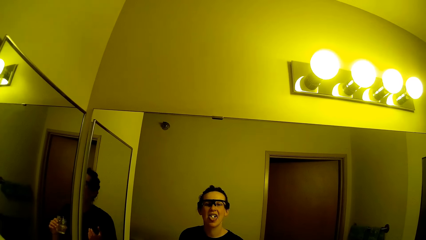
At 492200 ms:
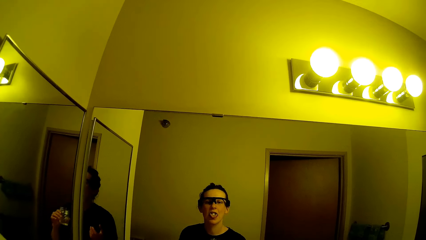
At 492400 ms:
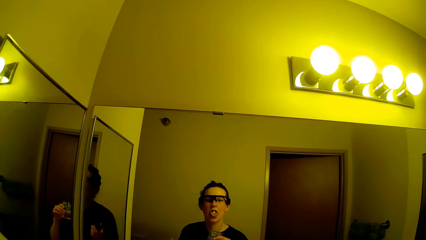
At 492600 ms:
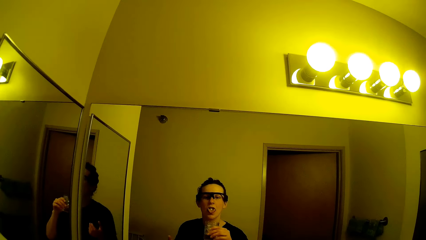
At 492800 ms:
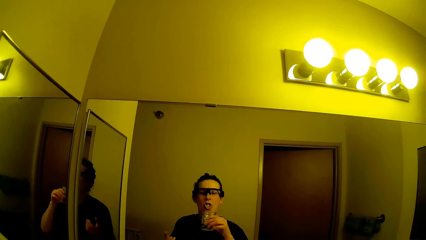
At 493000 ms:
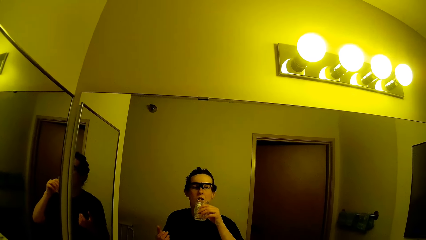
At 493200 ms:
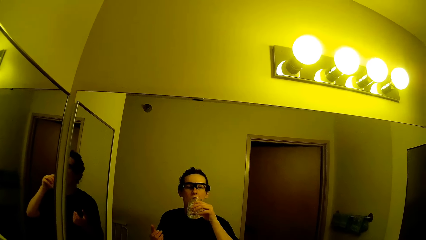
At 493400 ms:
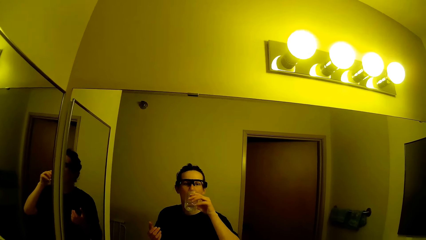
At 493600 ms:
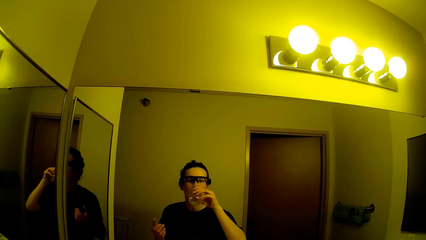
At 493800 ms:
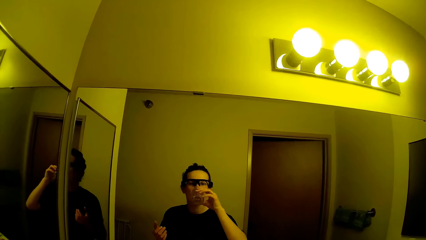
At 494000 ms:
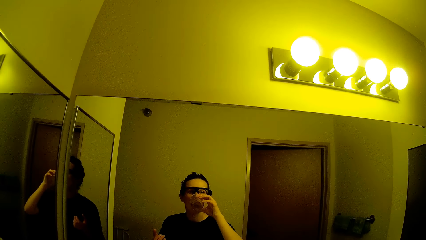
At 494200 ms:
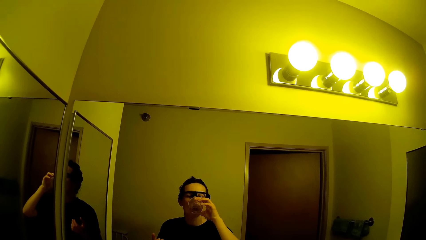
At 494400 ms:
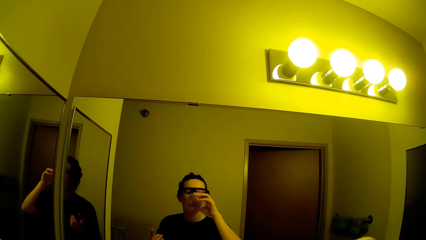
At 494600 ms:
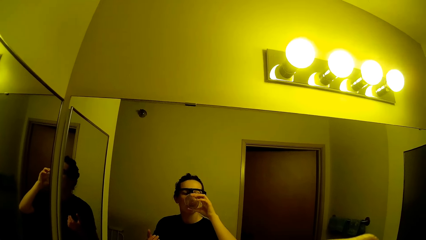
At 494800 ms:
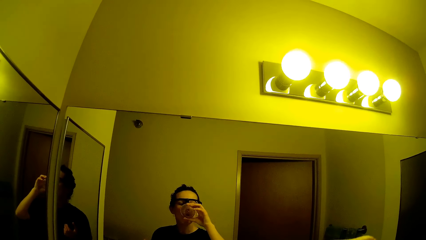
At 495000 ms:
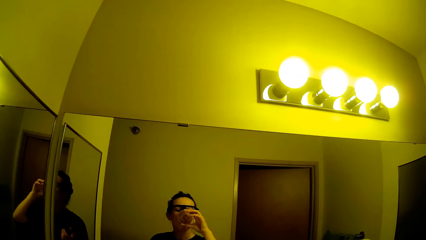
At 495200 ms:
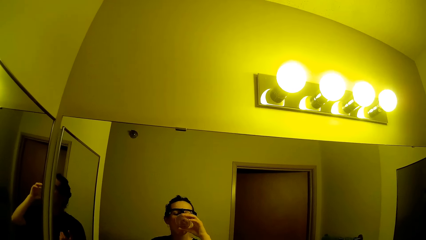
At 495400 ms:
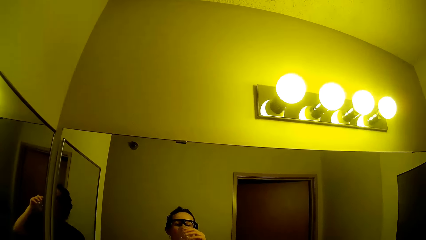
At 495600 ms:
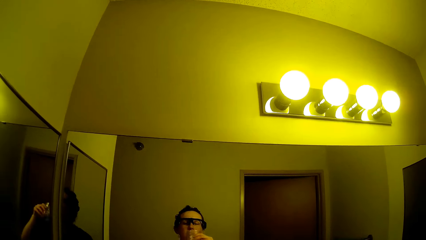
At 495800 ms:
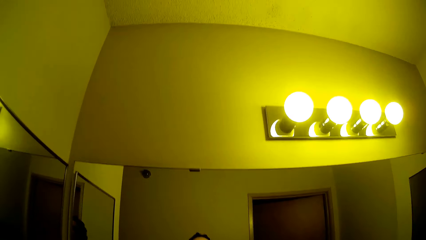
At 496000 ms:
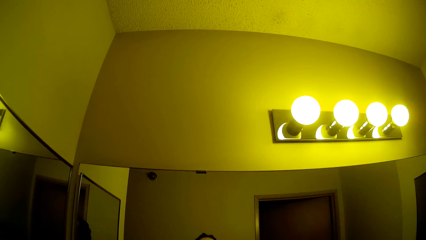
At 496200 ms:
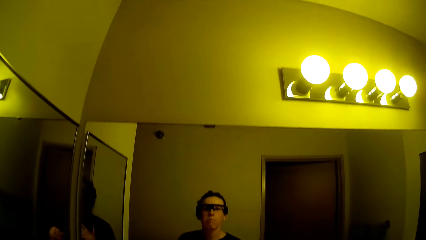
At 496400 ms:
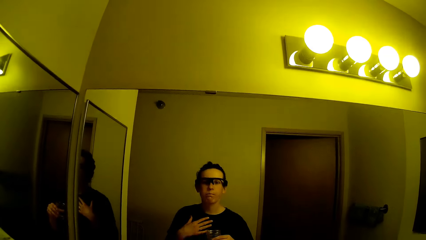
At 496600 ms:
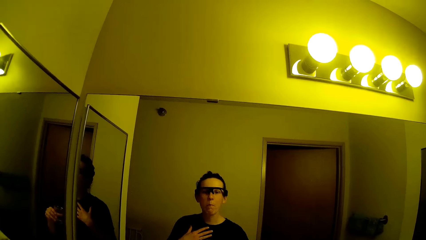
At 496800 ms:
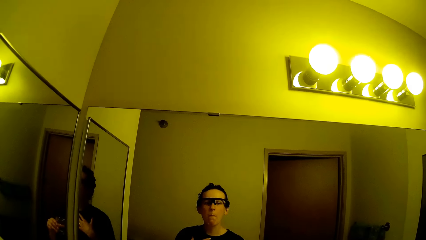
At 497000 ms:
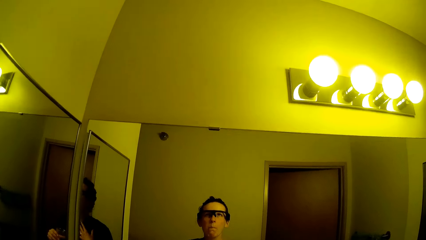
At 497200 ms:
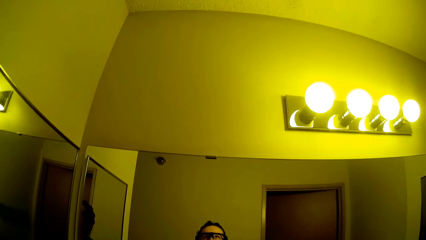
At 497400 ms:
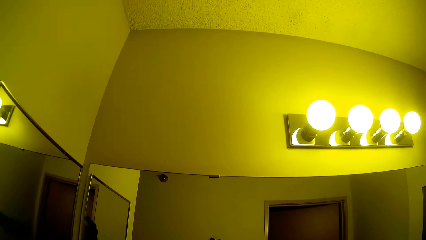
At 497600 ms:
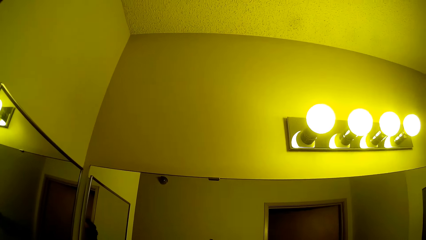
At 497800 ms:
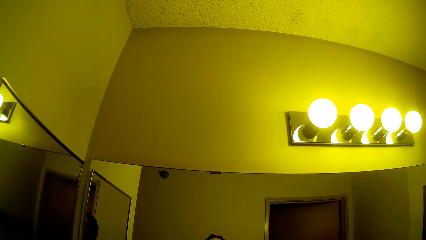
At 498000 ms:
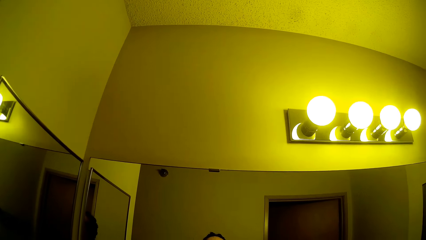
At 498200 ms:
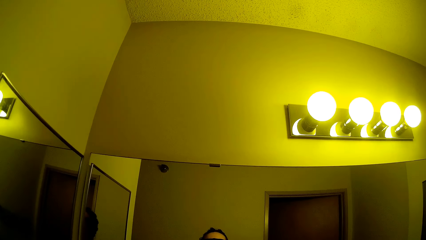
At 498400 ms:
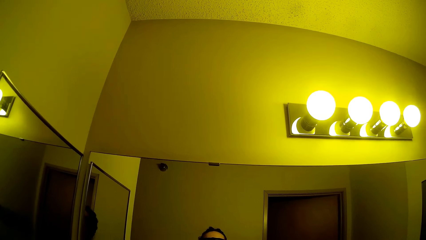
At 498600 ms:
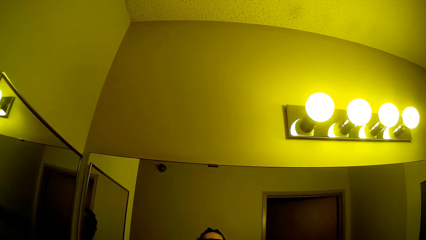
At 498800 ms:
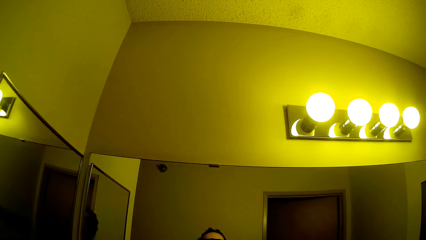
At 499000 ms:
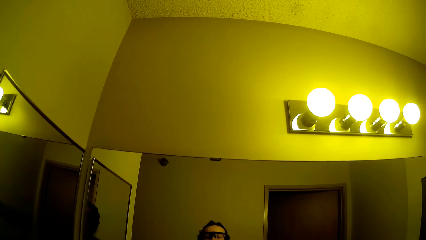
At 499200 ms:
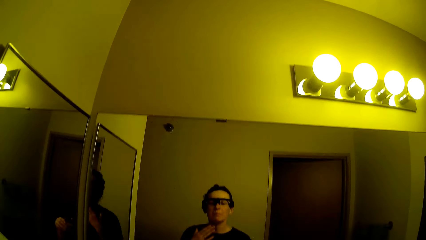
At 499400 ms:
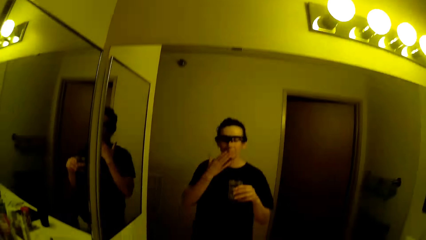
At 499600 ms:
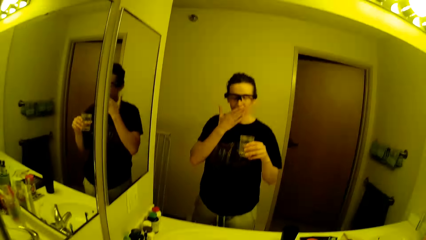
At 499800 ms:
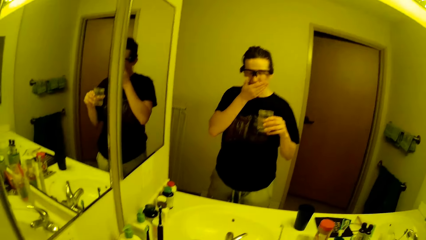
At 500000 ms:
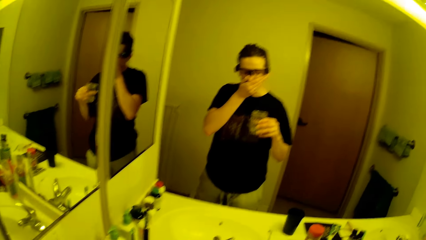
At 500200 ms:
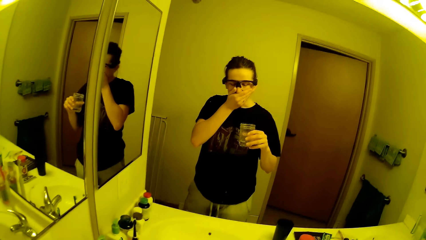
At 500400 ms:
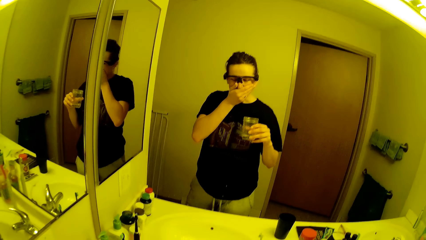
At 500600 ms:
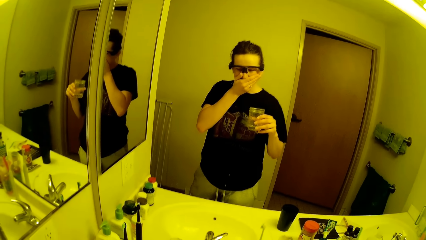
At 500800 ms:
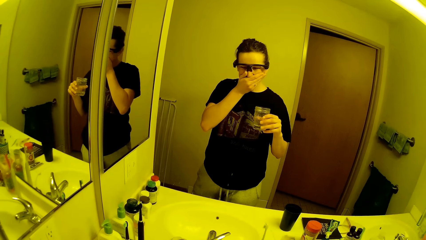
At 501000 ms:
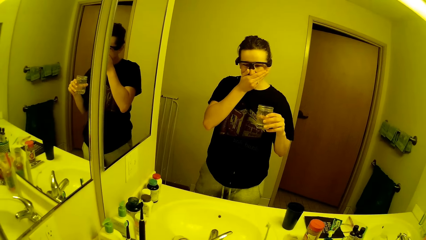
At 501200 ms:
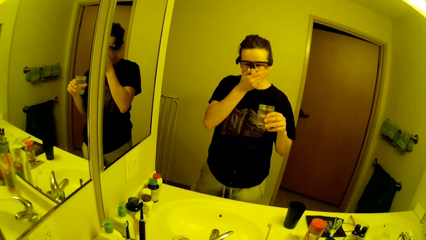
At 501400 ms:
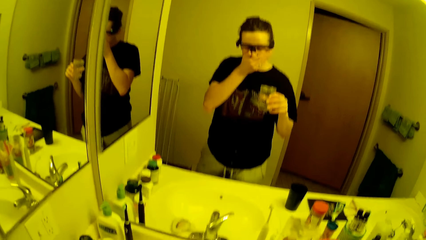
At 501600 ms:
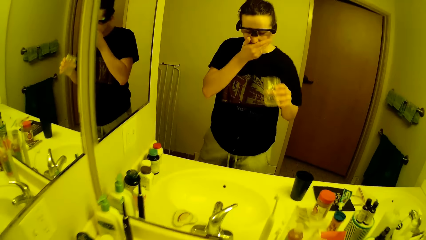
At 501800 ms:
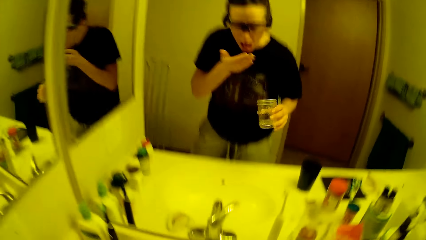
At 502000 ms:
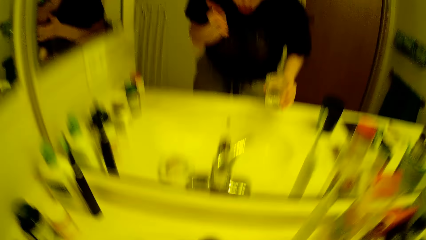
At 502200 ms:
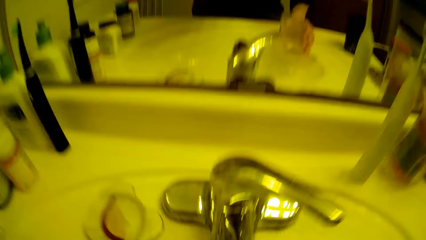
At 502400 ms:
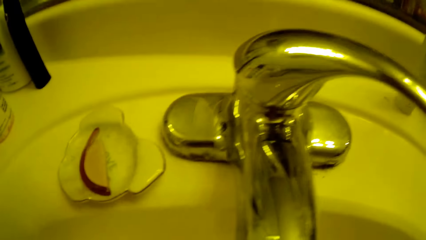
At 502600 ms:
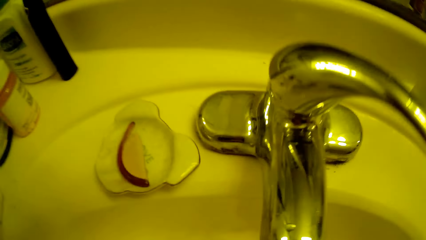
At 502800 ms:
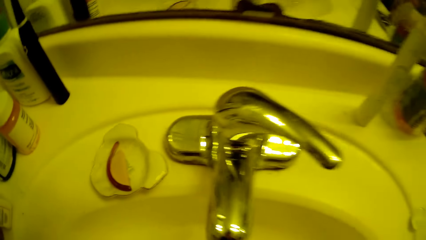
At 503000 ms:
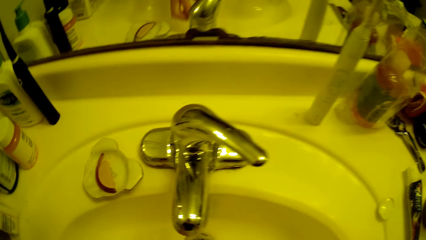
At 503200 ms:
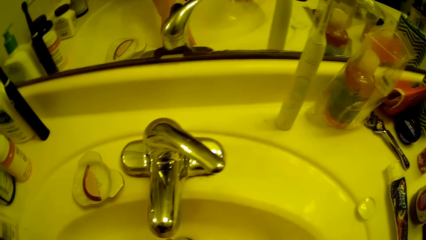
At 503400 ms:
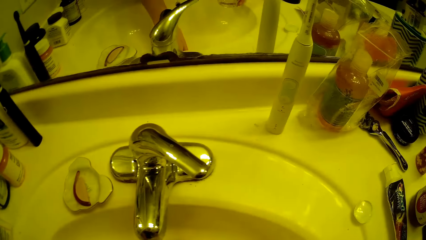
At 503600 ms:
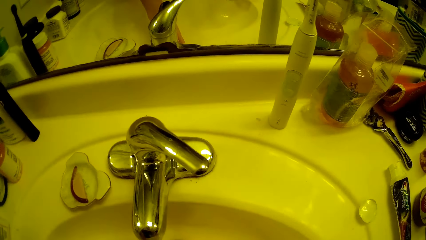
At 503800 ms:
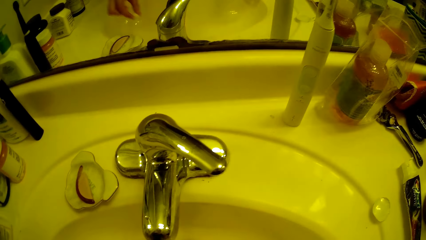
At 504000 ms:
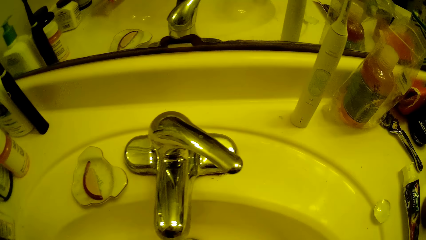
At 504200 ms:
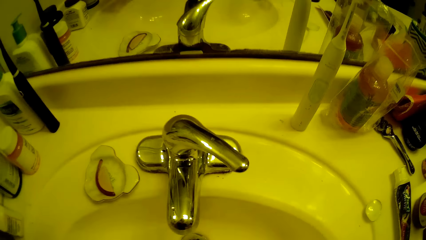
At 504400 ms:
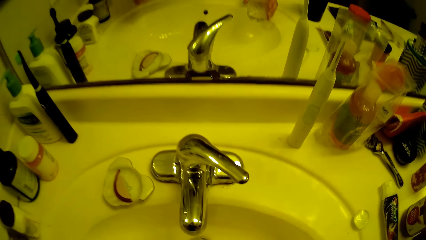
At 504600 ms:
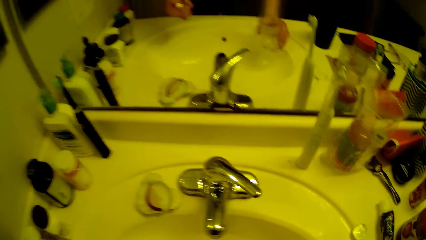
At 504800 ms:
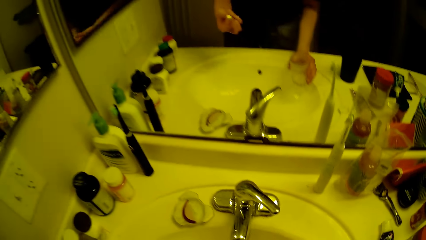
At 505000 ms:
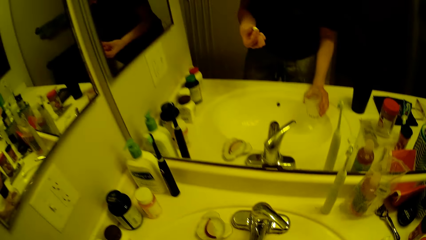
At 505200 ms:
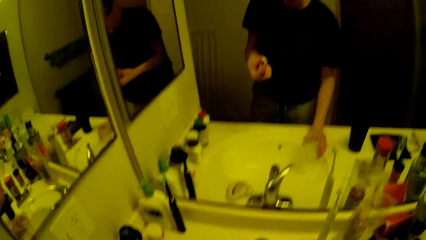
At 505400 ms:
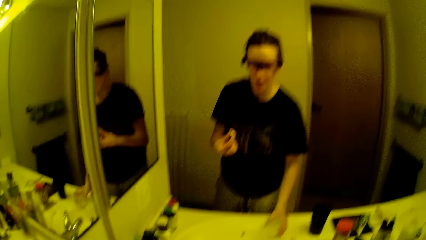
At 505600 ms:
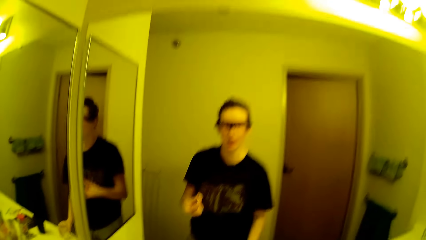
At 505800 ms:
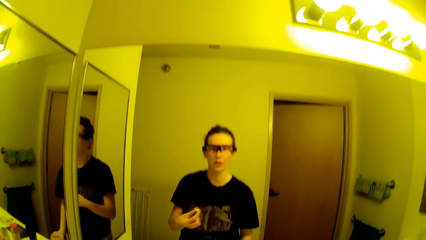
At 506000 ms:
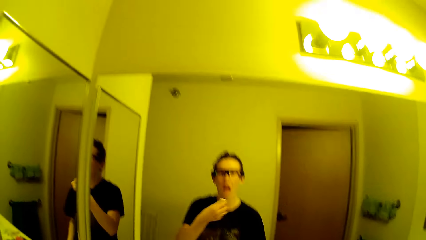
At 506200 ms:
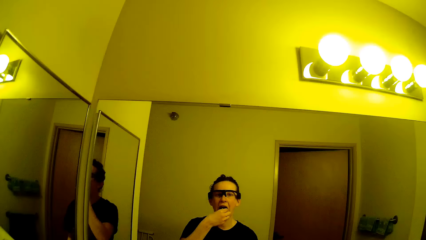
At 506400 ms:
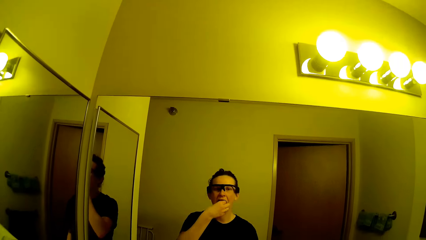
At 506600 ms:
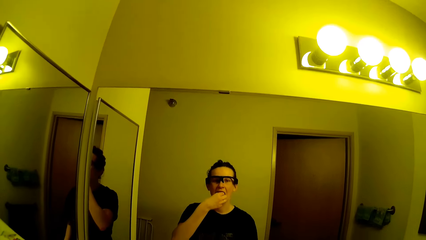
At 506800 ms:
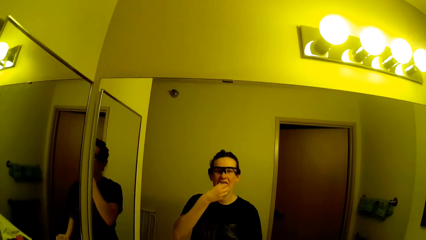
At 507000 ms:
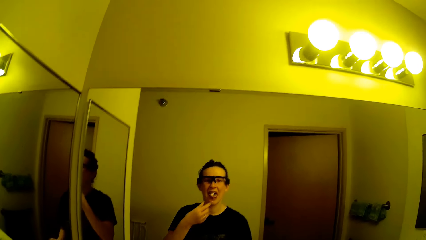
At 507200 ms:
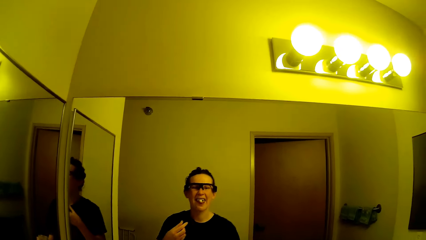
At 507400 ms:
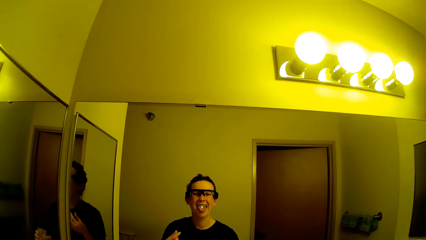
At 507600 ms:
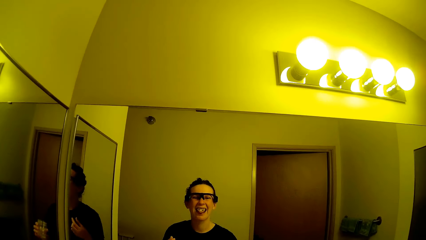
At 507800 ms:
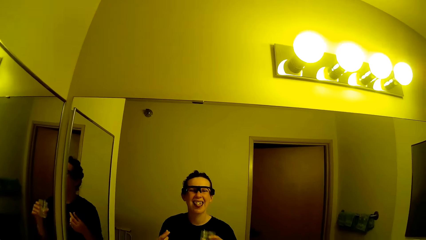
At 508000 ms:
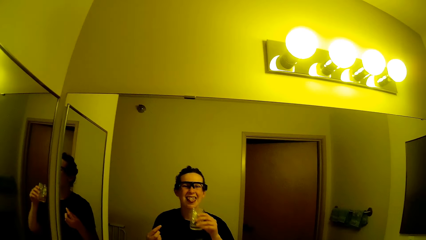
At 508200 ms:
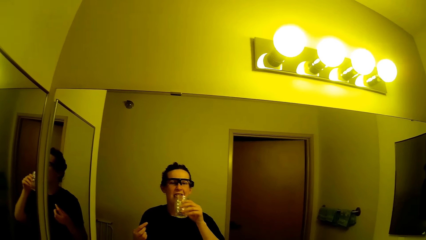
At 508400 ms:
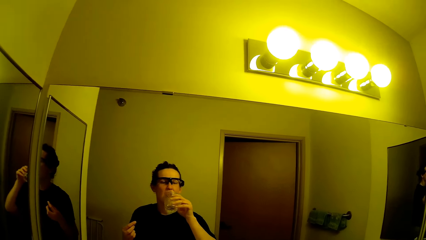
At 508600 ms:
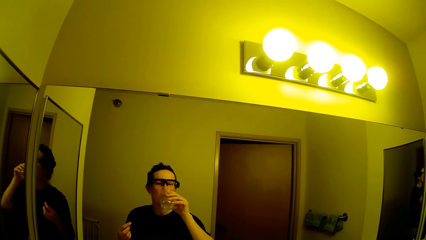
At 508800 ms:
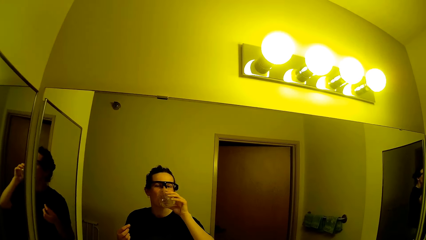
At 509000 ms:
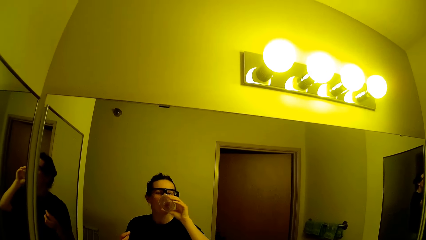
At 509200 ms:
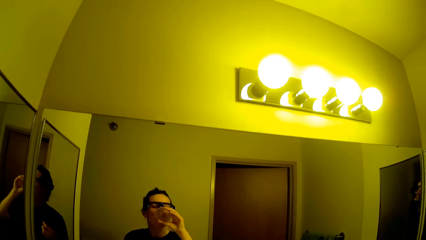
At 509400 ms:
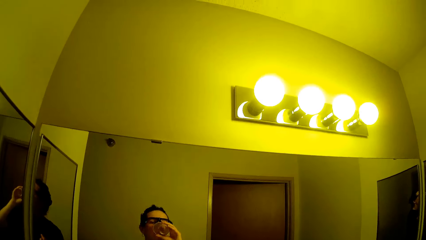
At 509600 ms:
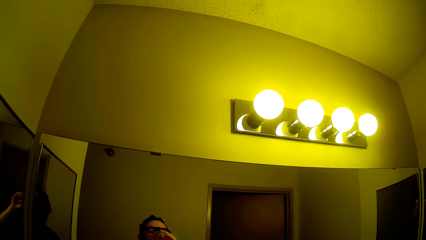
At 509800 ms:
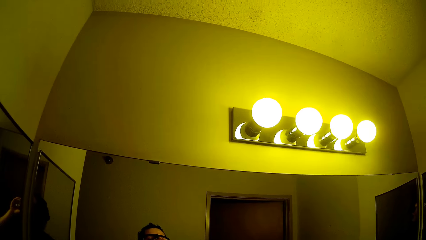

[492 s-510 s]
The camera wearer drinks the water. They swallow the tablet. They cover their mouth with their left hand. They spit out the tablet in the sink. They pick up a drug from the sink with their left hand. They put the drug in their mouth. They drink from the cup in their right hand.
